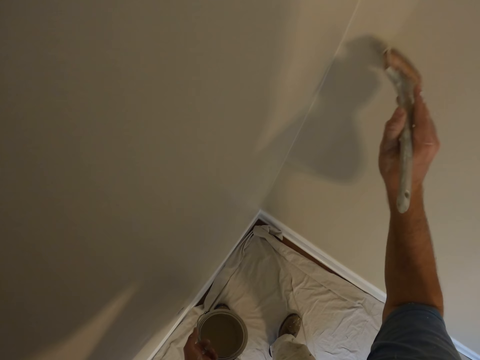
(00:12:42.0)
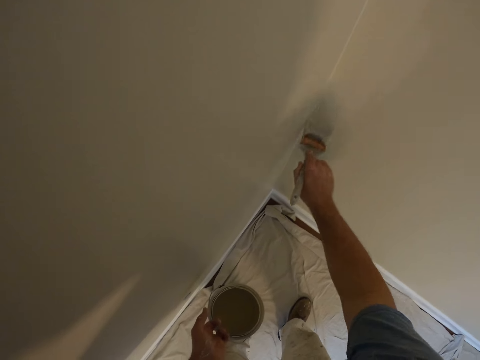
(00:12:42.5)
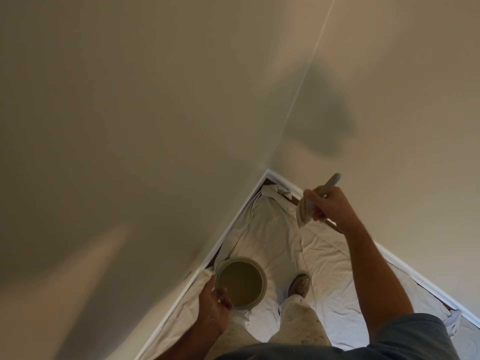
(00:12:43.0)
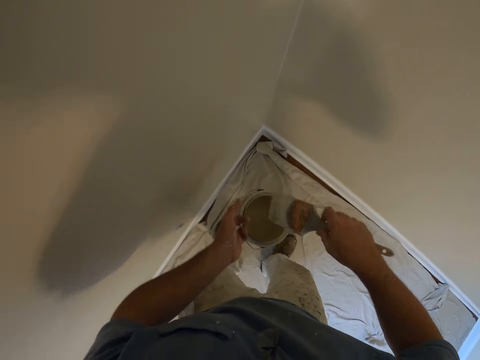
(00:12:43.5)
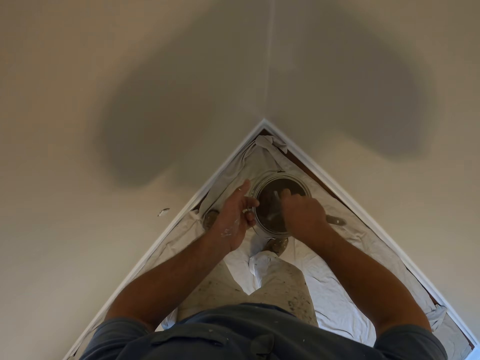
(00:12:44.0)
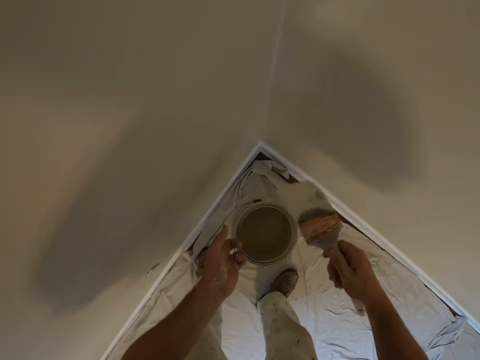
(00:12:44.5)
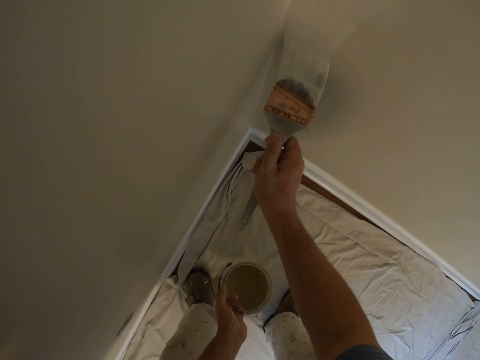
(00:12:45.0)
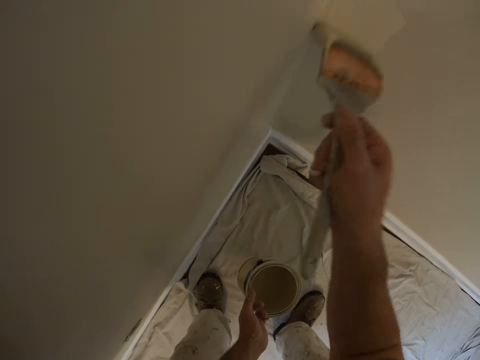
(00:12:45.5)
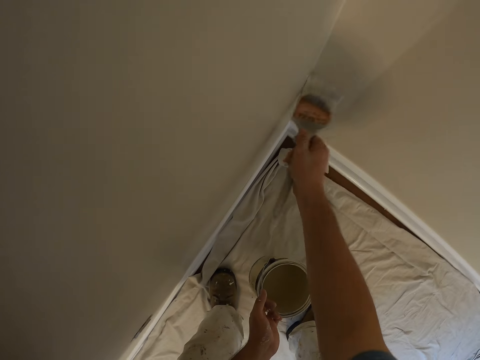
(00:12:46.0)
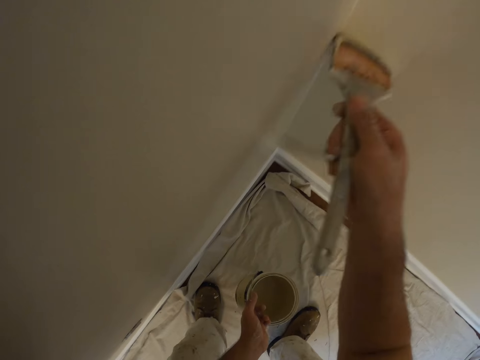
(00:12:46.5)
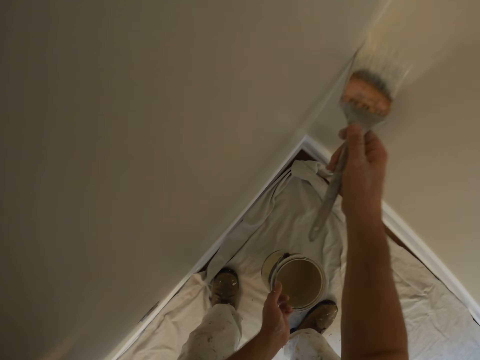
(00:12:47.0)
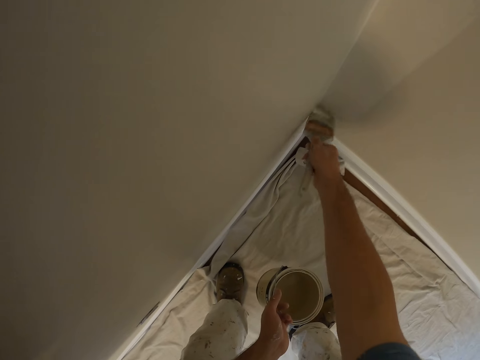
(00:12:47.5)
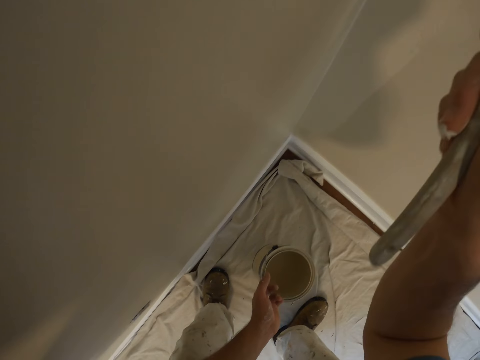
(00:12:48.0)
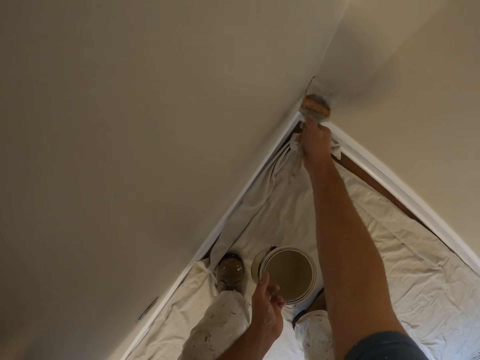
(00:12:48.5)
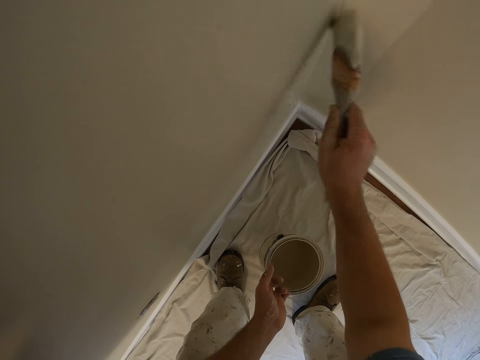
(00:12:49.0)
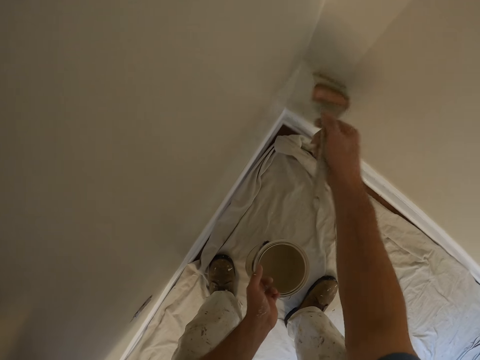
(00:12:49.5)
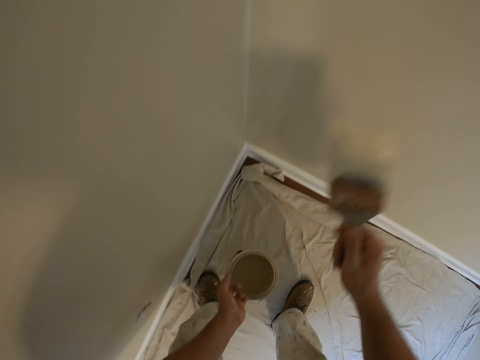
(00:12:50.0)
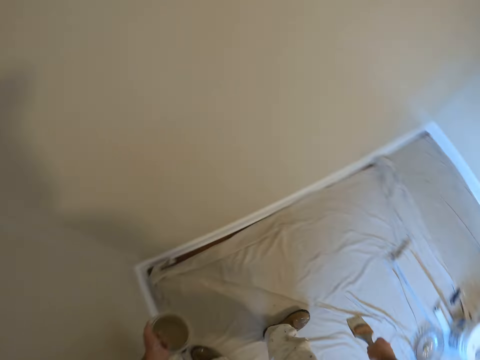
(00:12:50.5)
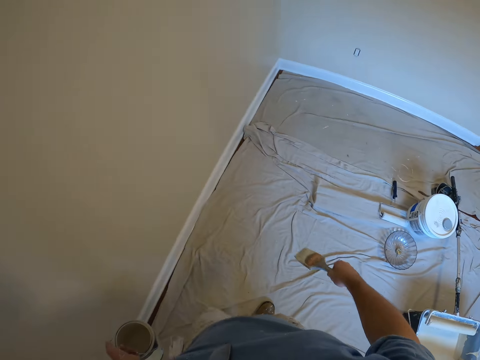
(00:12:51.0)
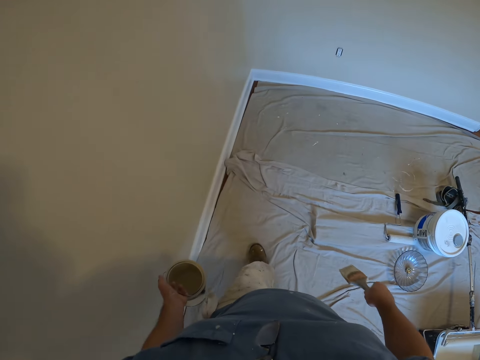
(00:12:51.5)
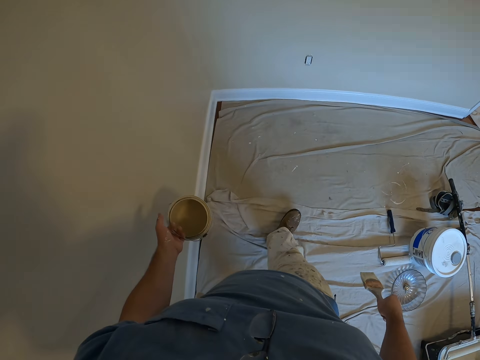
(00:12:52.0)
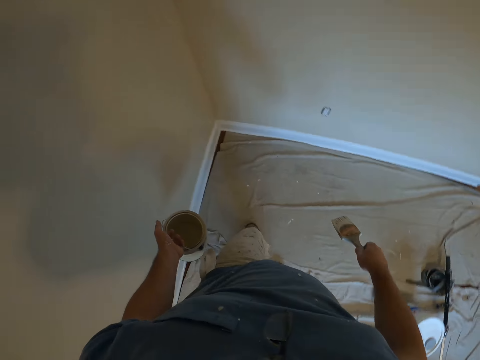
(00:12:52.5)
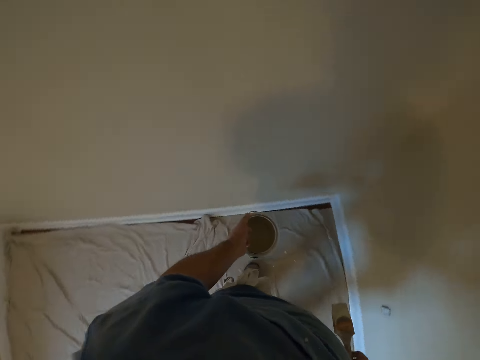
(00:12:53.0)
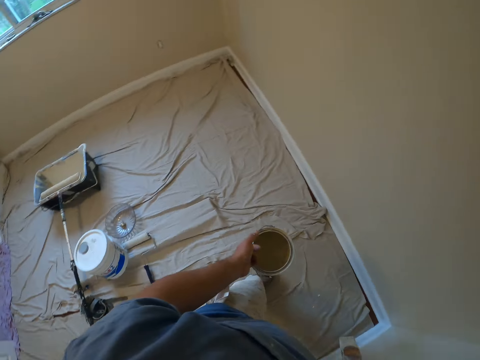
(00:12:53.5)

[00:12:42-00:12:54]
The camera wearer dips the brush into the bucket of paint. They paint the wall of the room with the painting brush. They walk forward towards another part of the room.

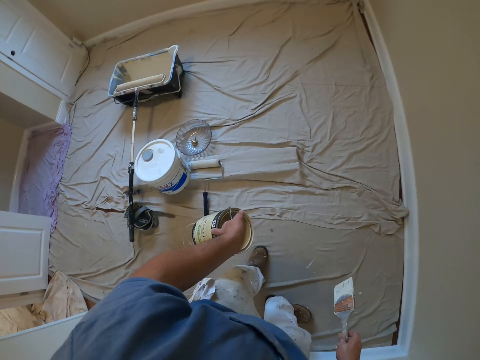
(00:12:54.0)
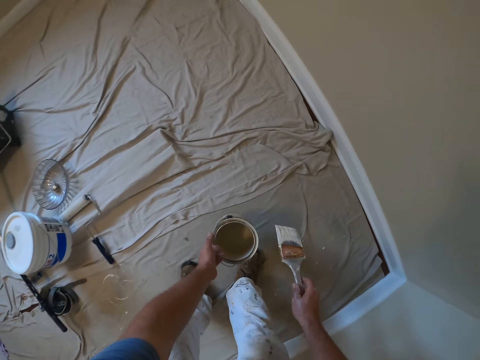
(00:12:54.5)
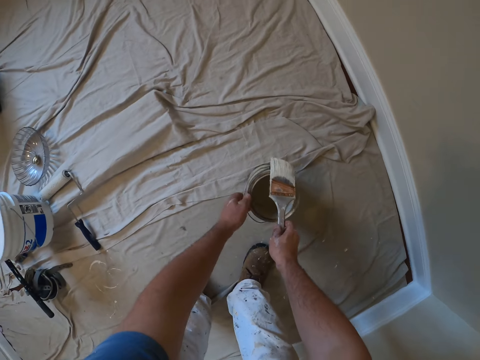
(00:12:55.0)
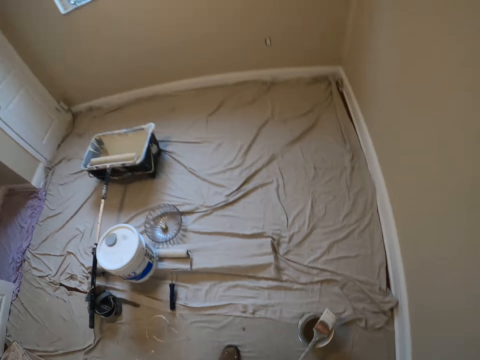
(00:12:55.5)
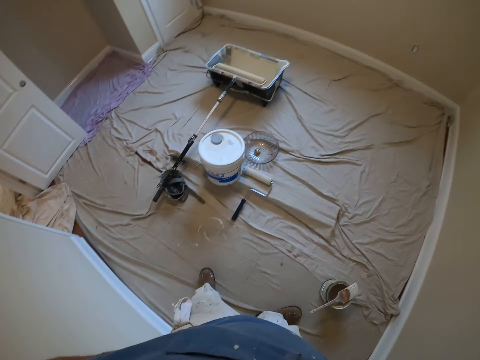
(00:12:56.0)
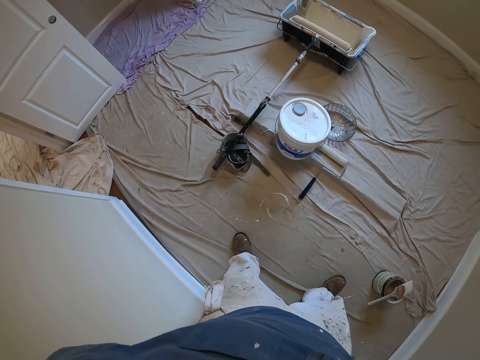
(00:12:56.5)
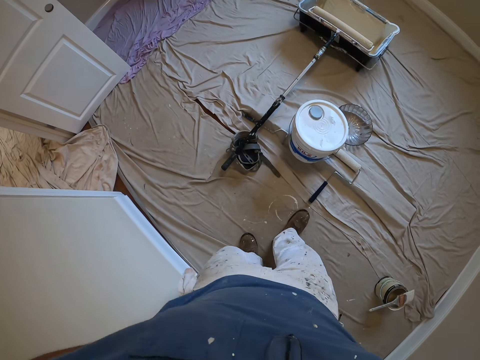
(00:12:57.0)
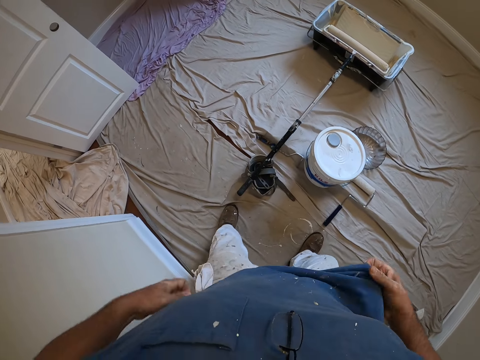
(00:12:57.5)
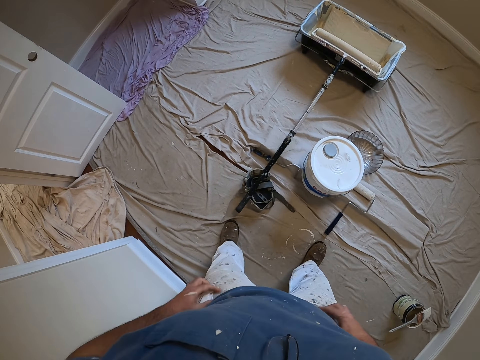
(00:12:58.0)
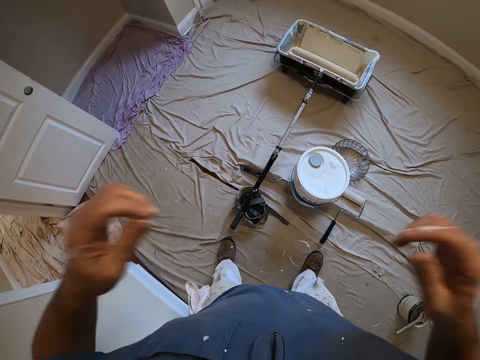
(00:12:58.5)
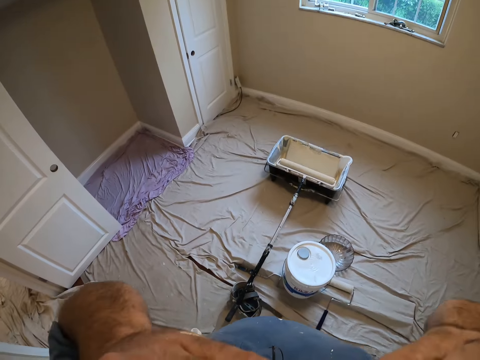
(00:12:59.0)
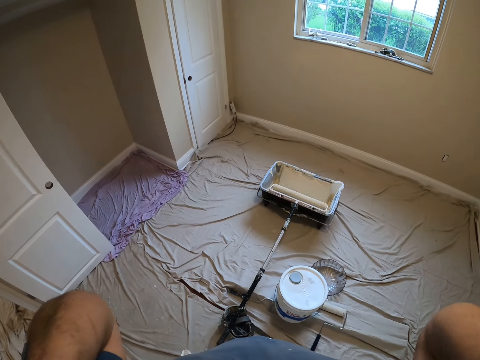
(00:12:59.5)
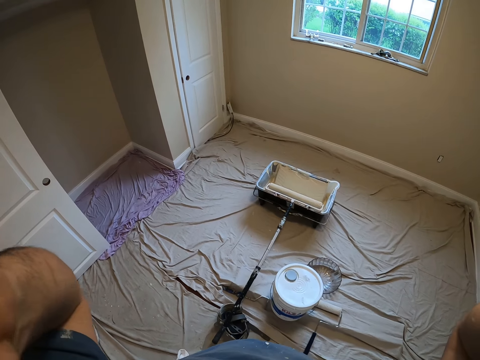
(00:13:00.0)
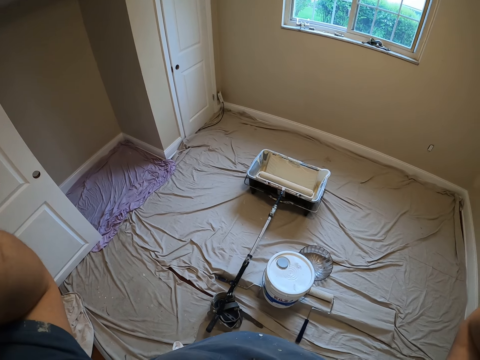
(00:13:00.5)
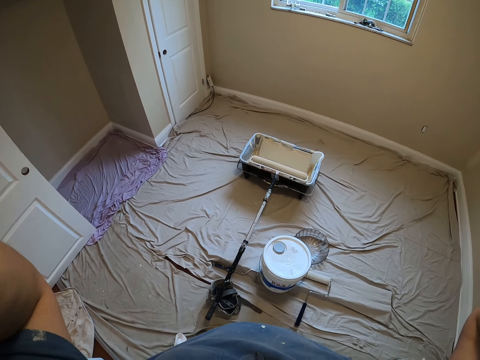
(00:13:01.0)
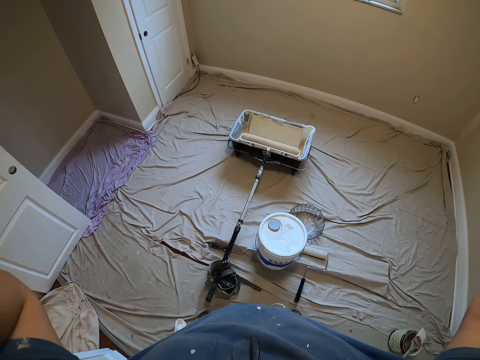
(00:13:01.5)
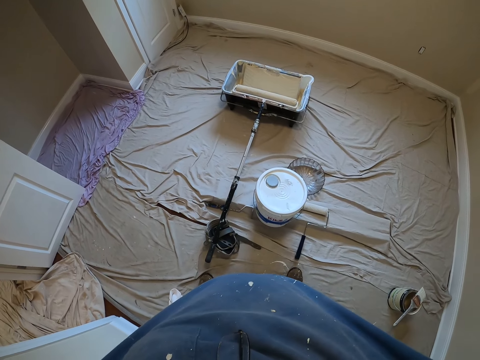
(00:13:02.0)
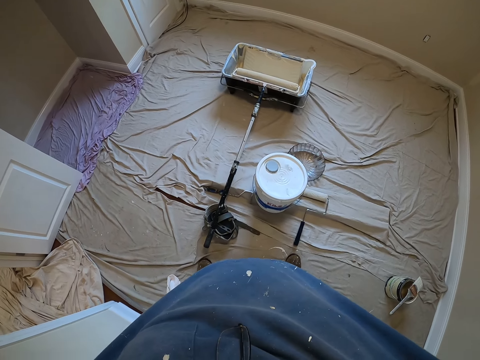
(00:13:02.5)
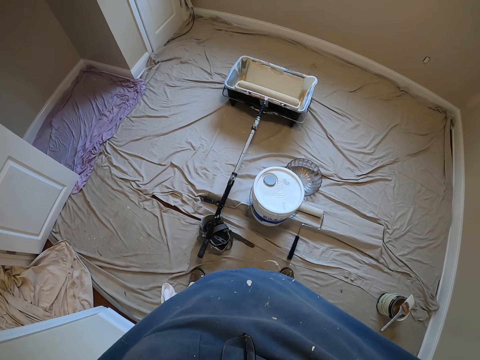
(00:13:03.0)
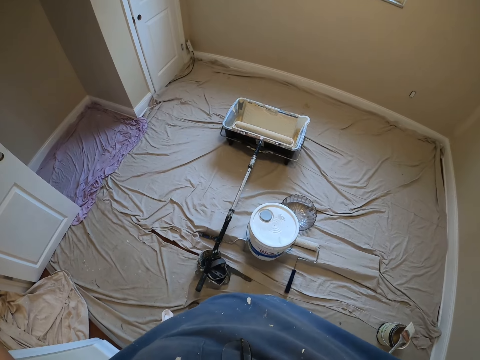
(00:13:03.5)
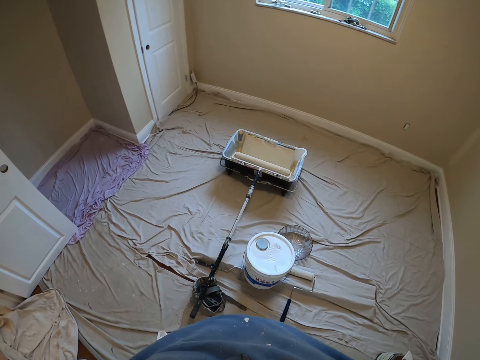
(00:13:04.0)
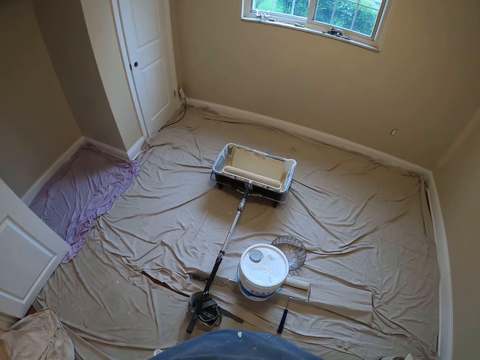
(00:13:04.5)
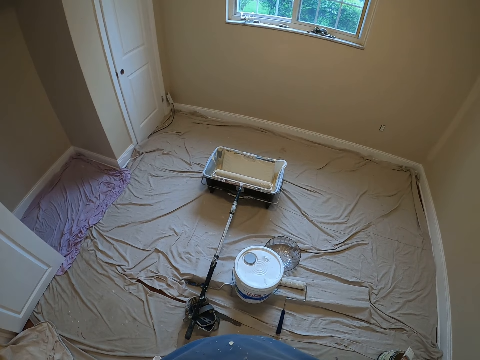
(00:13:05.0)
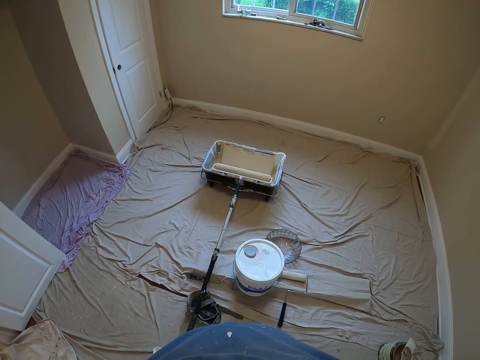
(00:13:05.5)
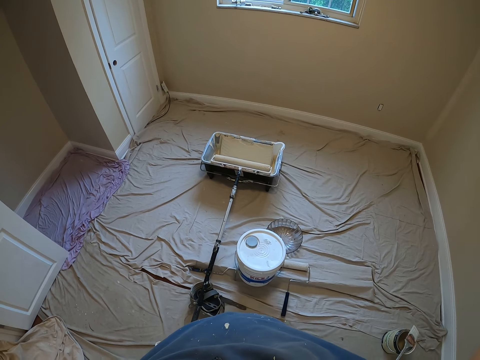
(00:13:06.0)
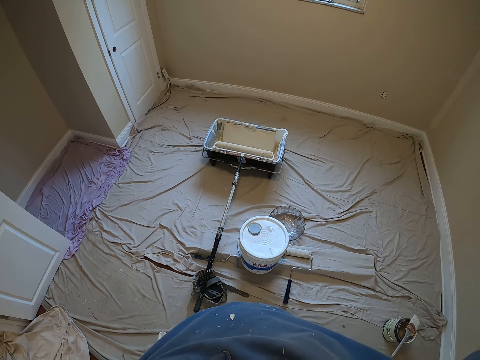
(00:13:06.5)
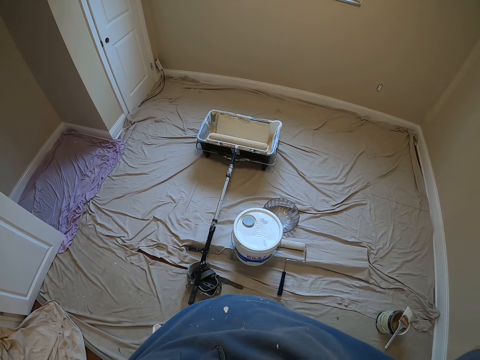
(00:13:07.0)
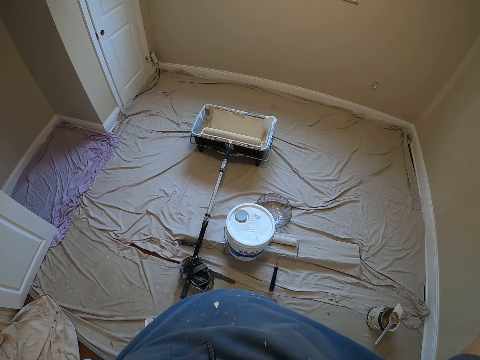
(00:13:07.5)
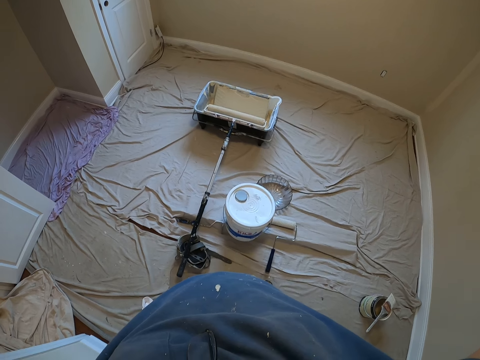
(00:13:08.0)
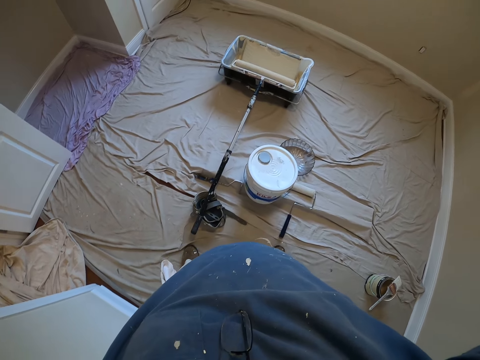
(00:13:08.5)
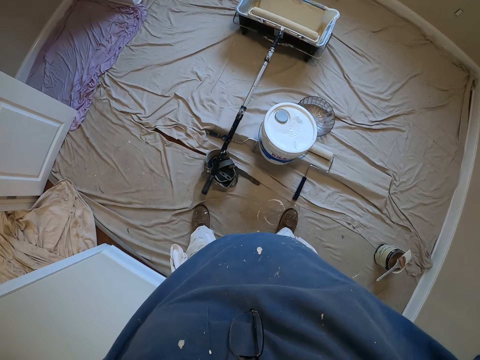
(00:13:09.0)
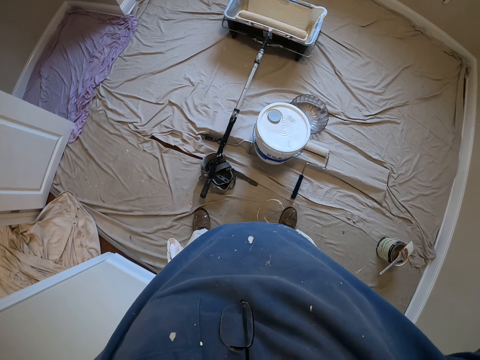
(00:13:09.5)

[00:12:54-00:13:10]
The camera wearer places the bucket of paint on the floor. He places the painting brush over the bucket of paint. He walks sideways to the left a bit. He adjusts his T-shirt with both hands. He adjusts the camera with both hands.
